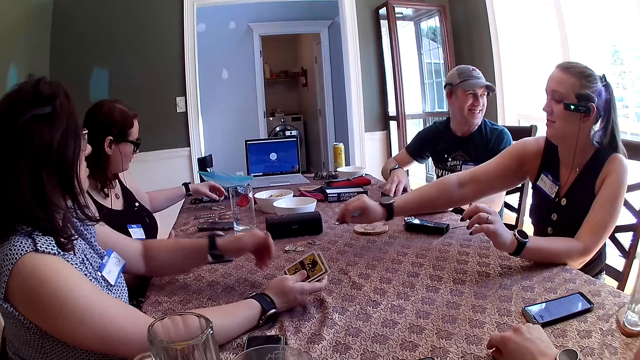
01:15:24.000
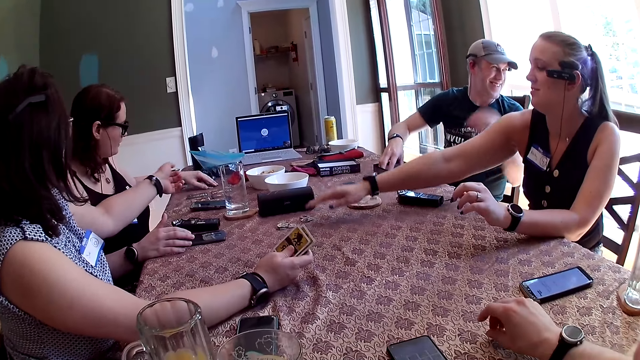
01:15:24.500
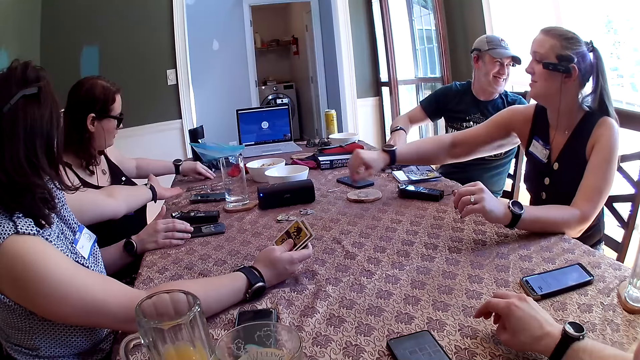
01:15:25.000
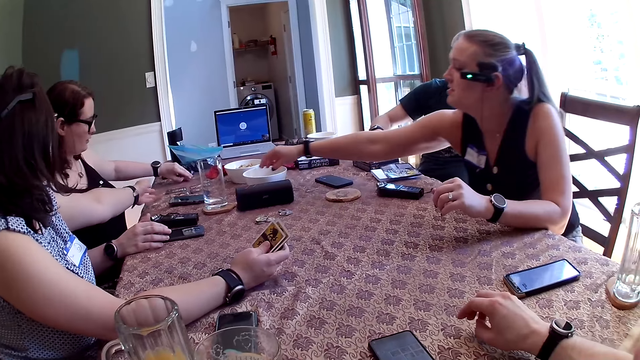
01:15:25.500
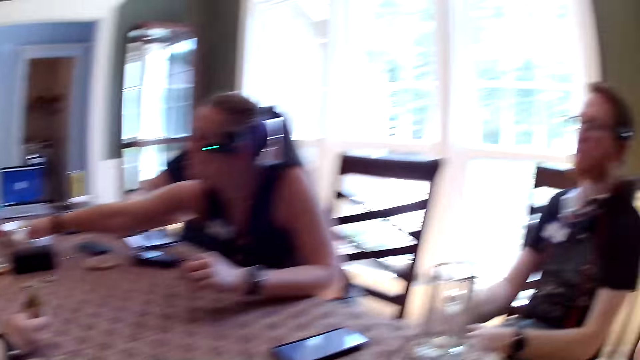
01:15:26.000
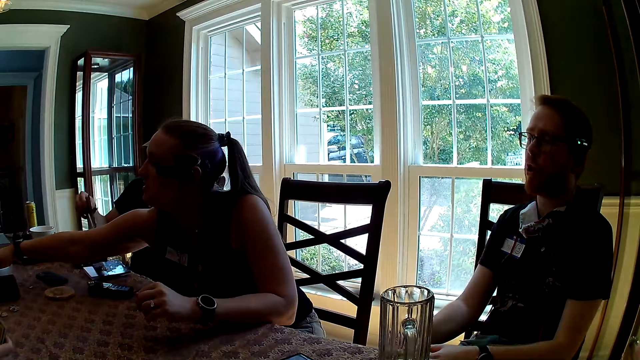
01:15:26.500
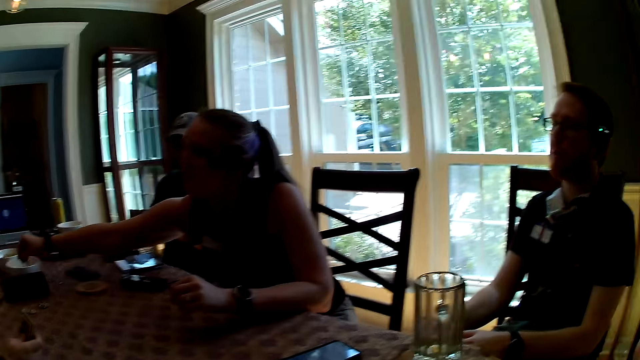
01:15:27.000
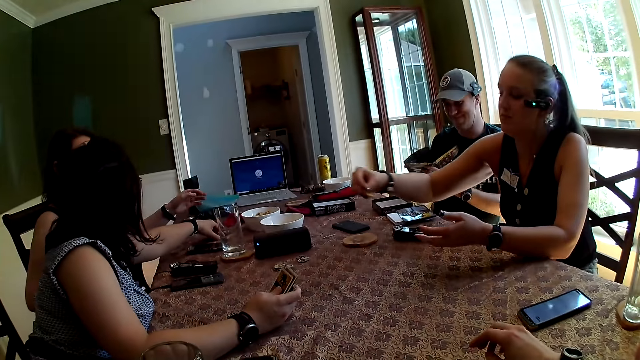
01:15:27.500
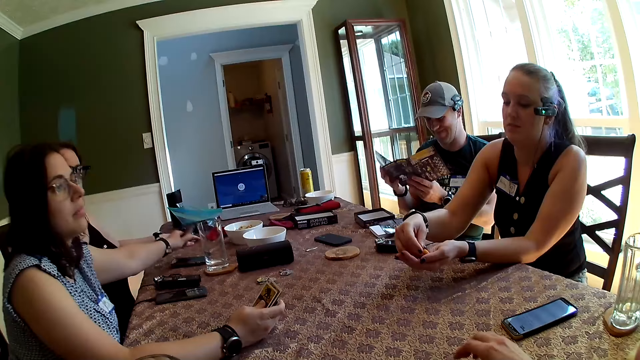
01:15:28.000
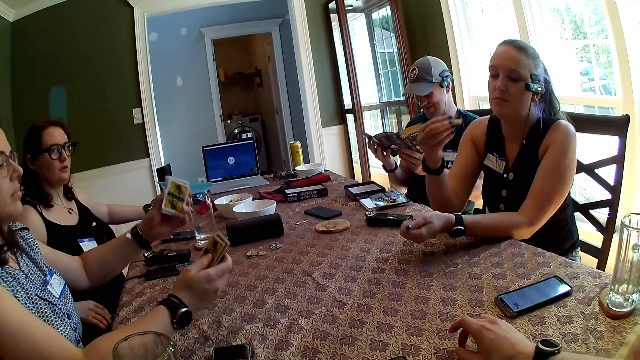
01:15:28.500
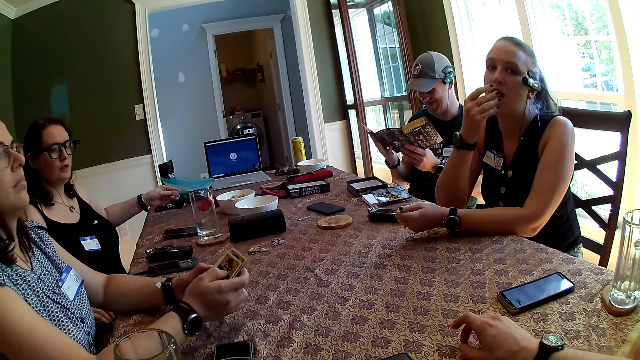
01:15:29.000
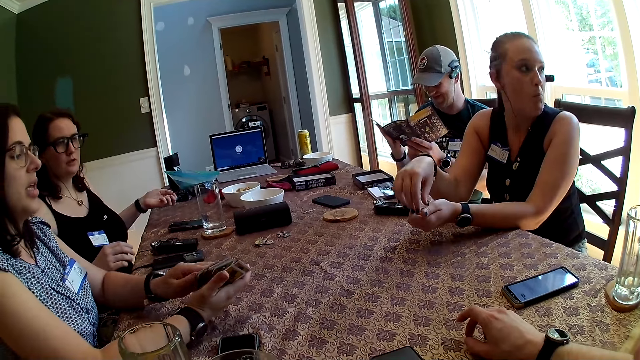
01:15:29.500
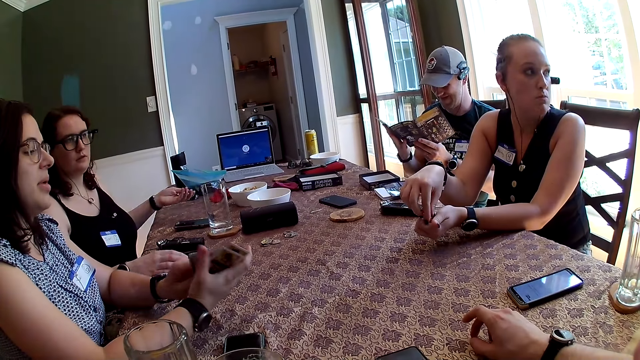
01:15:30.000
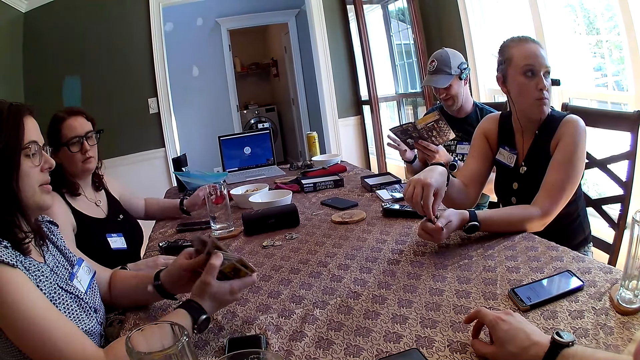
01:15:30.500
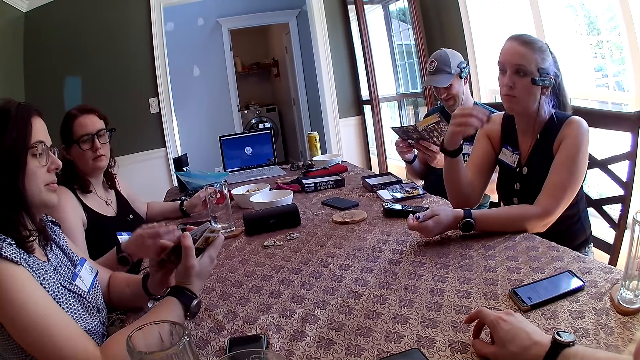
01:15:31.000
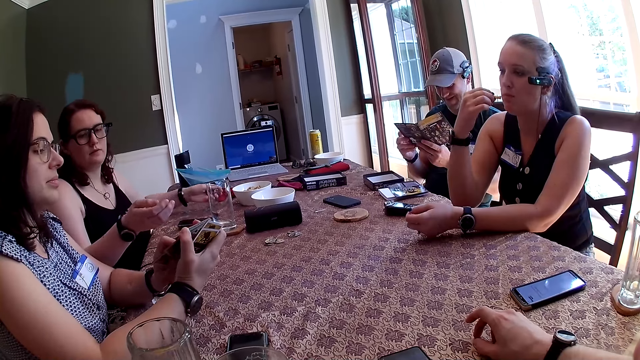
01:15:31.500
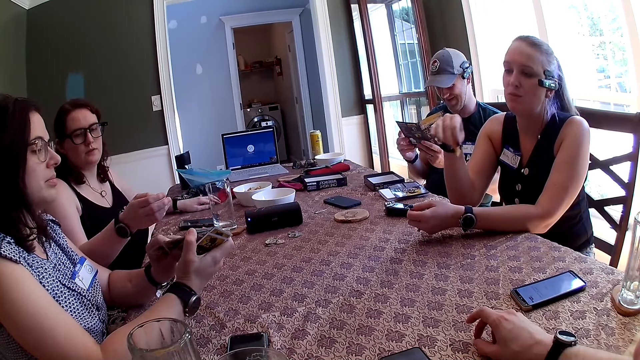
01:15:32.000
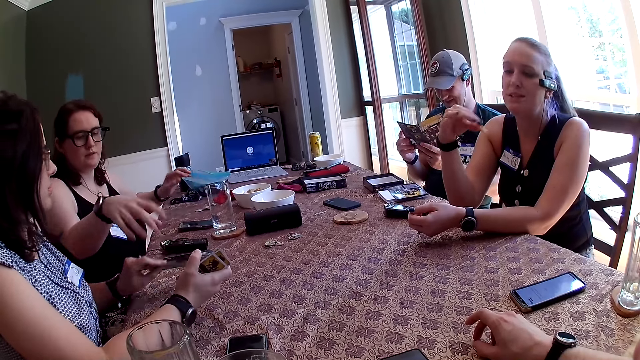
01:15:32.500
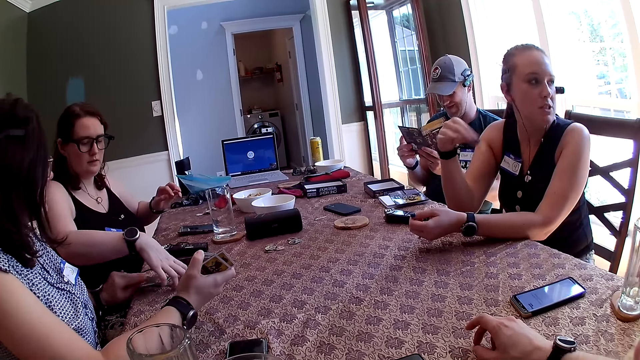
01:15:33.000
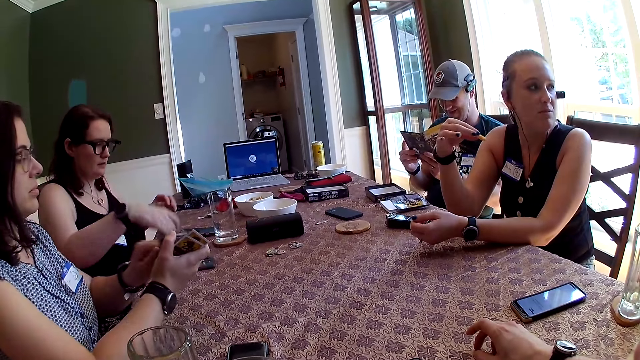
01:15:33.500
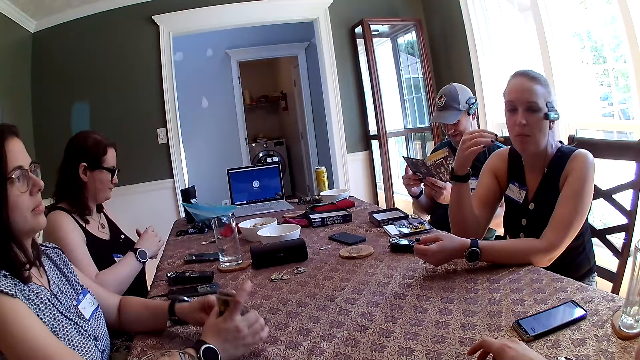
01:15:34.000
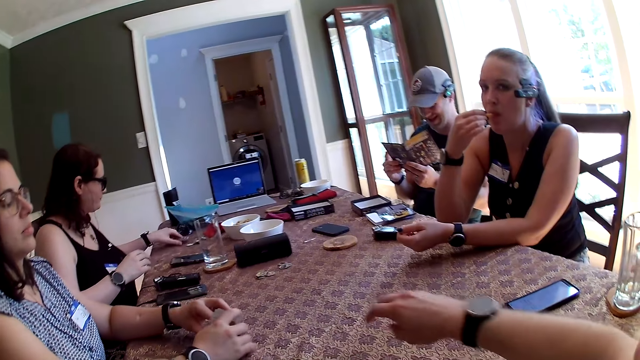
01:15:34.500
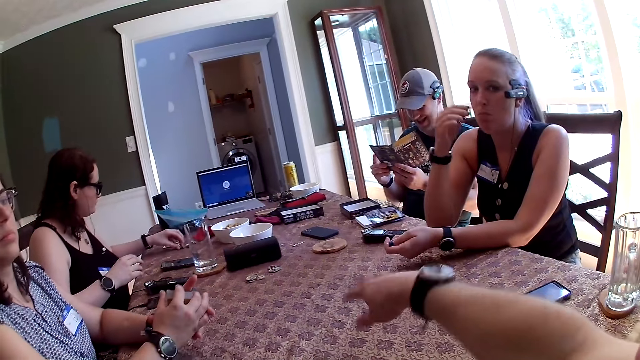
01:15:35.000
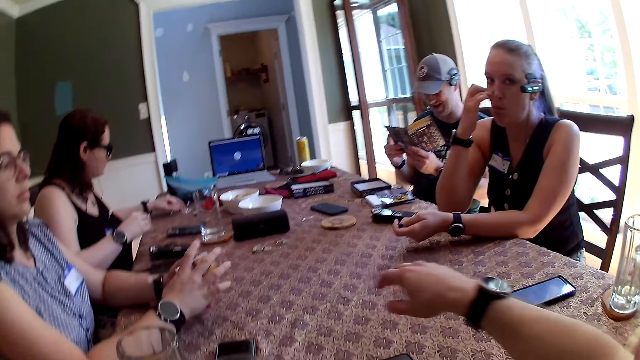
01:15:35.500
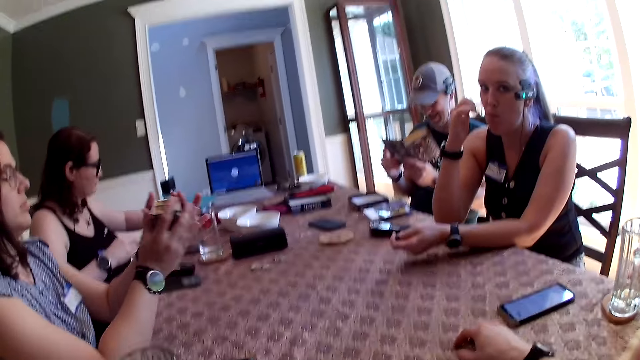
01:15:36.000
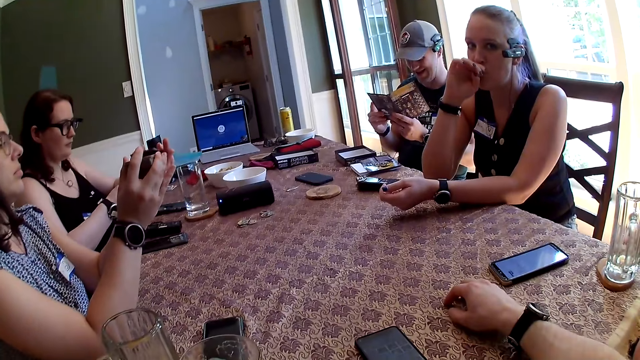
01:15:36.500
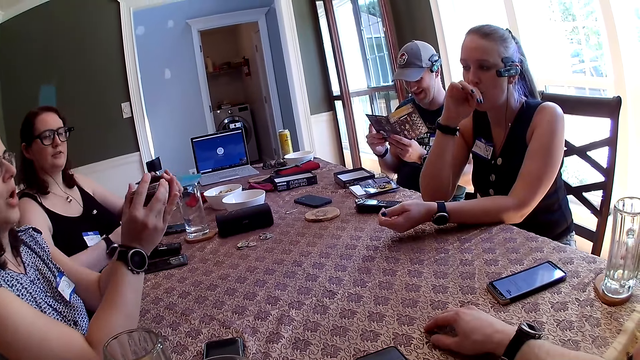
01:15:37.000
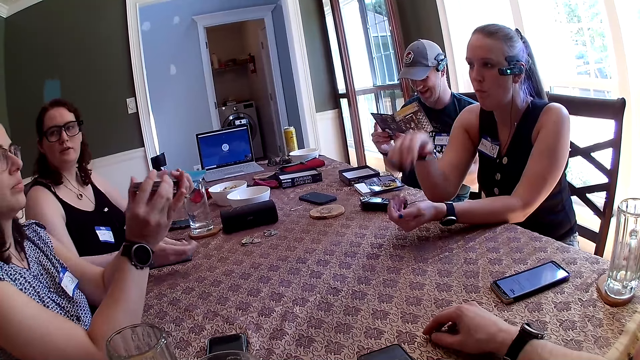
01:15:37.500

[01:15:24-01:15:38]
The woman picks a card from the table with her right hand. She drops the card in her left hand on the table. The man drops the papers in his left hand on the table. Another woman drops the token on the table with her left hand. A third woman drops the token in her right hand on the table. The second woman packs the tokens from the table with her left hand. The third woman takes peanuts from the plate on the table with her right hand. The man picks a paper from the box on the table with his right hand. The third woman passes the peanut in her right hand to her left hand. The first woman picks up cards from the table with her left hand. The second woman packs the tokens from the table with her left hand. The third woman eats the peanuts in her right hand, and removes a peanut from her left hand with her right hand. The second woman drops the tokens on the table with her left hand. The first woman drops the cards in her left hand on the table. The second woman picks the cards from the table with her left hand. The first woman shuffles the cards in her two hands. The second woman passes the cards from her right hand to her left hand. The third woman eats the peanut in her right hand.

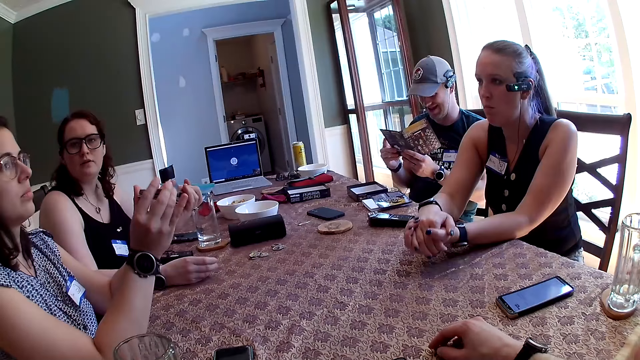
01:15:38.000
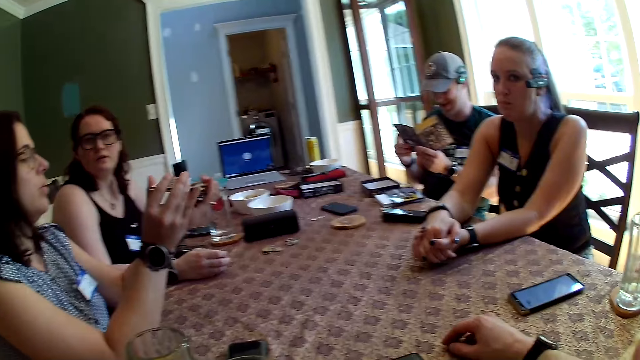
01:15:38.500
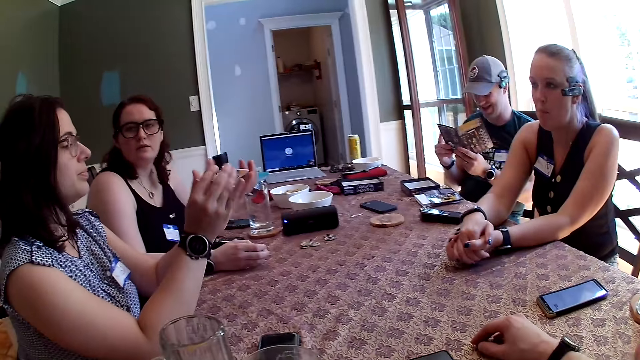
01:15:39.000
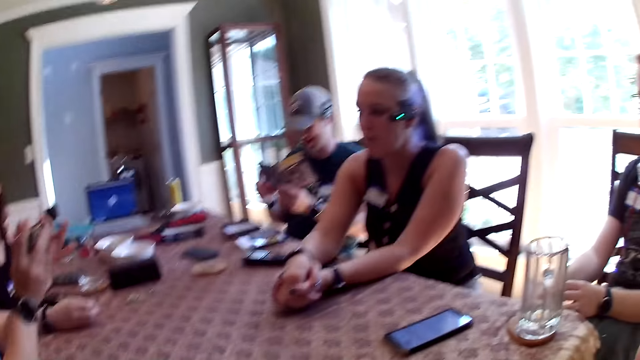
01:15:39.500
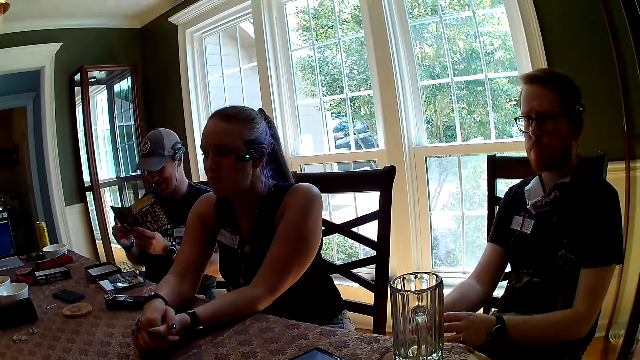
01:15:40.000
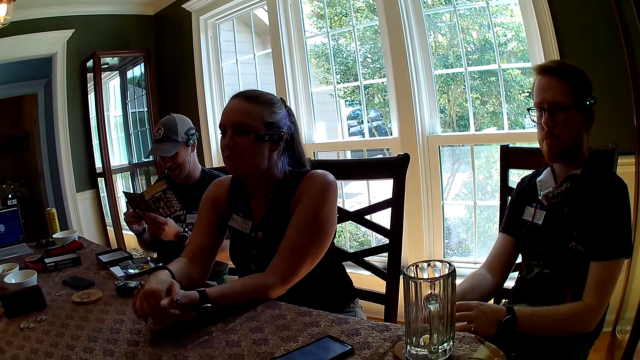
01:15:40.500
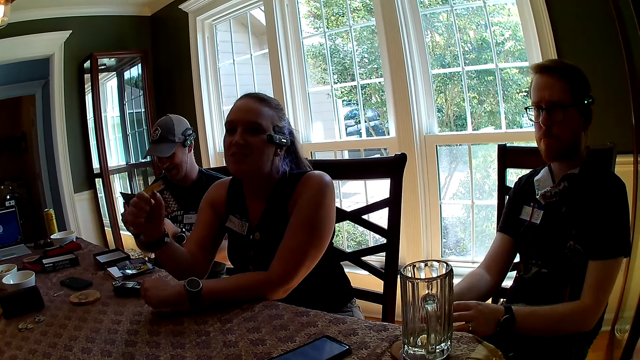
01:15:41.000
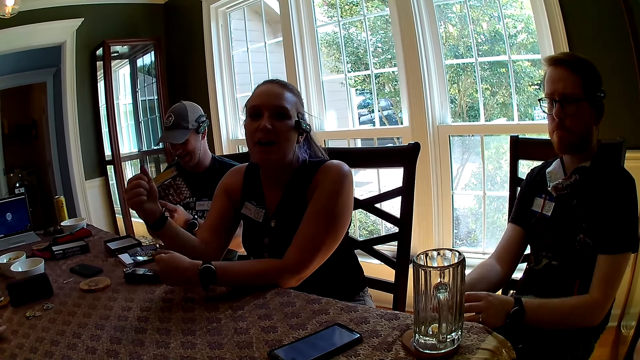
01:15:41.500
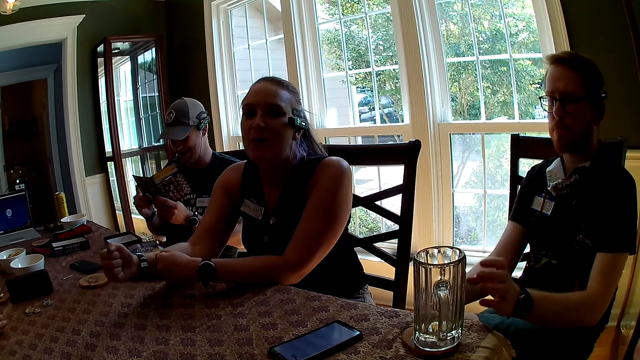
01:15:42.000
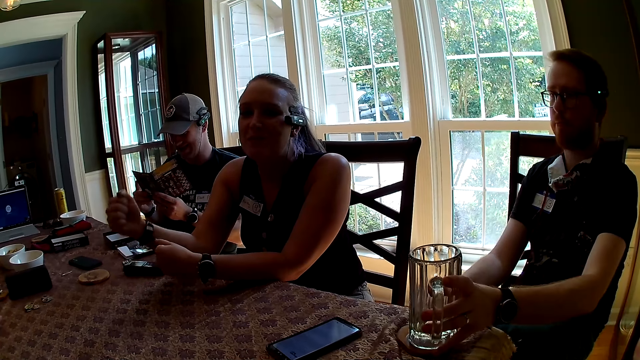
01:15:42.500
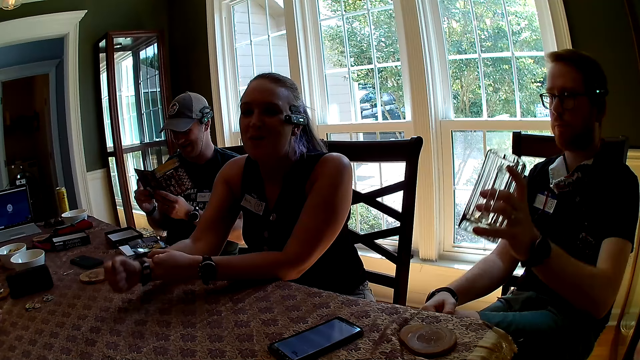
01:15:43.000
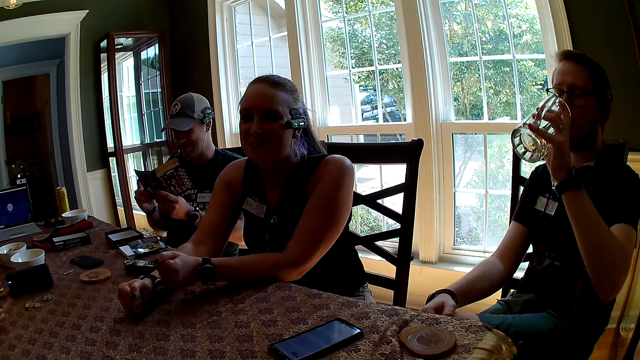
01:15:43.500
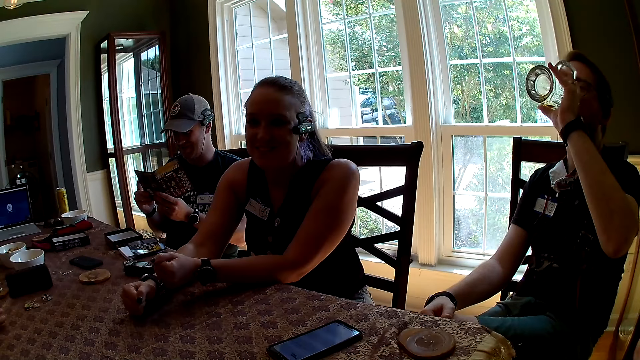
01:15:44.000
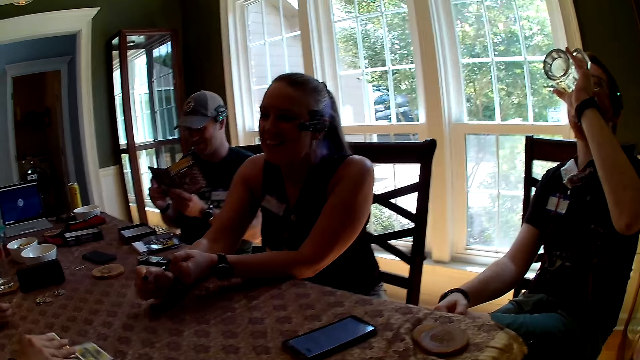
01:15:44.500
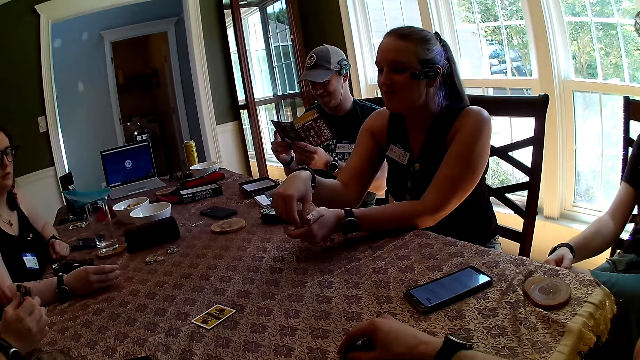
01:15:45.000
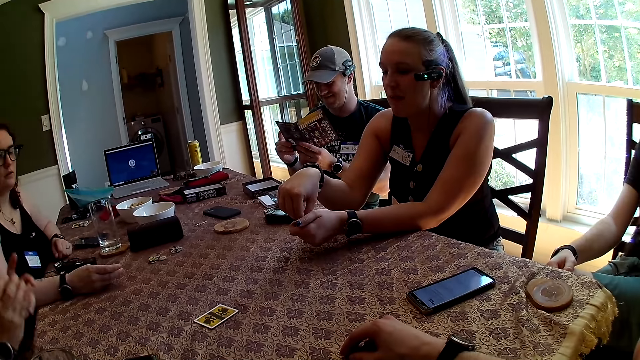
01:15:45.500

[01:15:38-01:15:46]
The man takes the glass cup from the coaster on the table with his left hand. He drinks from the glass cup in his left hand.
